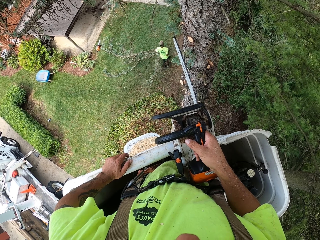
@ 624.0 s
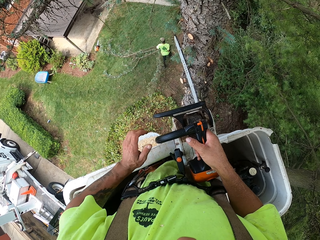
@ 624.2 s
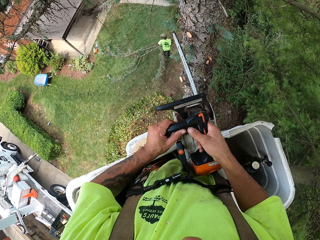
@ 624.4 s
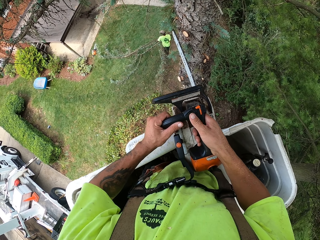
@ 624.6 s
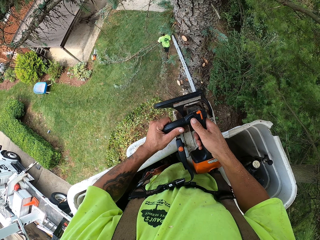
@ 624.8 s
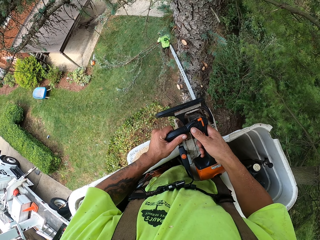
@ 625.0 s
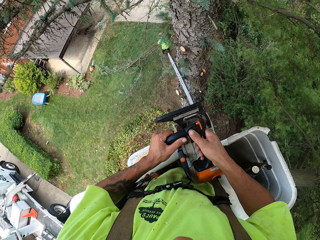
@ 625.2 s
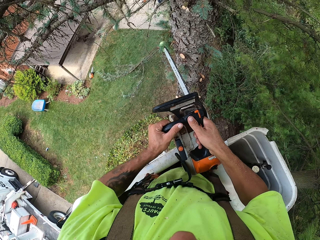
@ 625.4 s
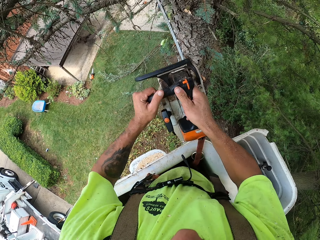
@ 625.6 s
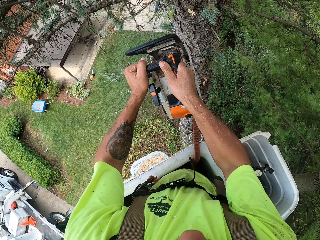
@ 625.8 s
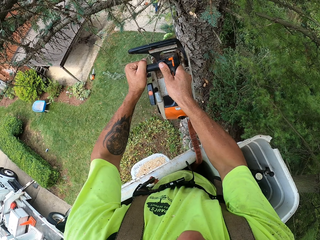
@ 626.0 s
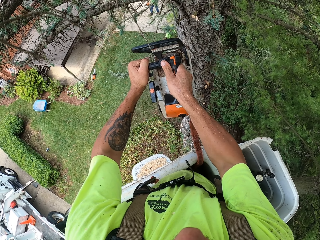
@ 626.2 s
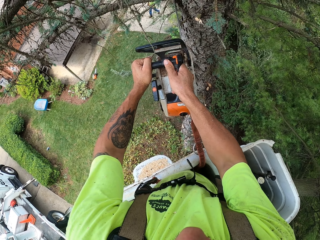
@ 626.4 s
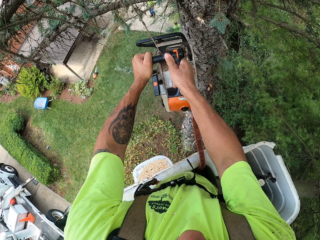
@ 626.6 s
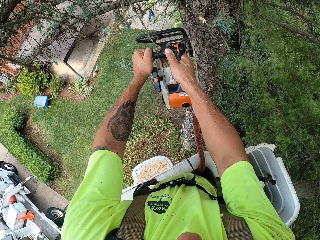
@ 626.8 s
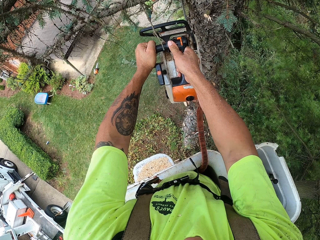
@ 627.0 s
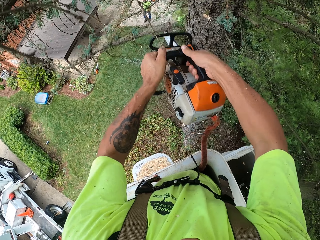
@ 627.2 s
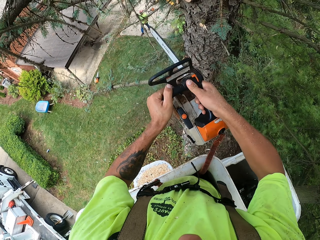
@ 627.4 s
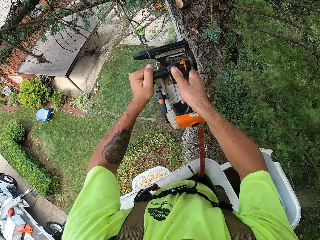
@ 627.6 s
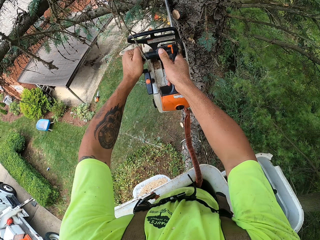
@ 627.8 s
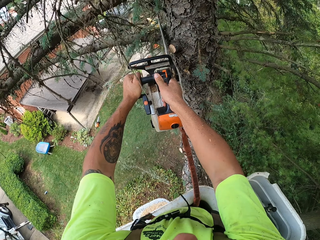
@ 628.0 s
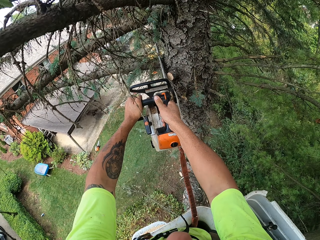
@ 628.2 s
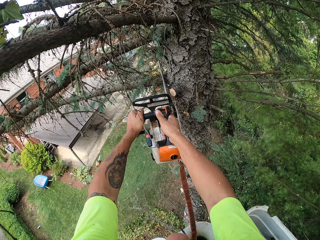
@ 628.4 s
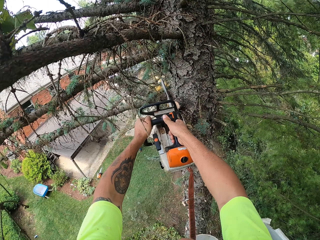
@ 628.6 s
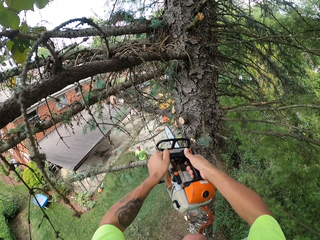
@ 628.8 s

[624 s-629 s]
The camera wearer holds the chainsaw with both hands. They cut off a branch from the tree with the chainsaw in both hands, and again.

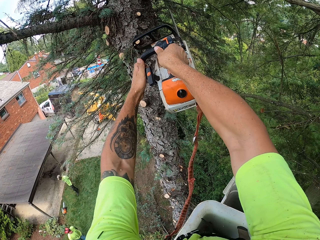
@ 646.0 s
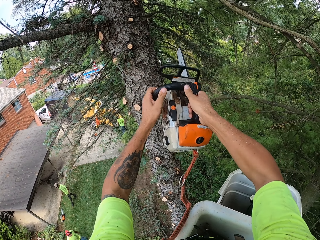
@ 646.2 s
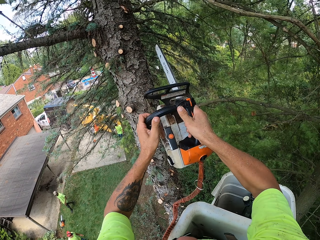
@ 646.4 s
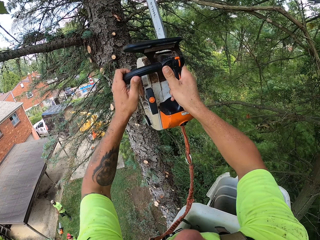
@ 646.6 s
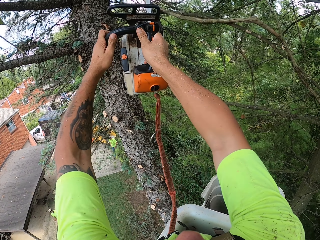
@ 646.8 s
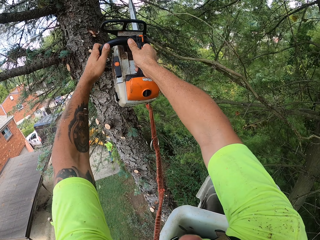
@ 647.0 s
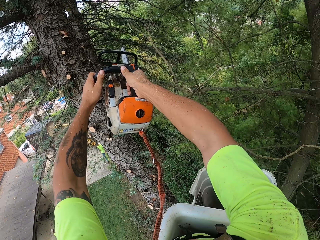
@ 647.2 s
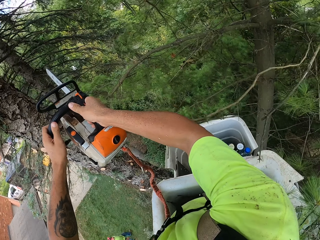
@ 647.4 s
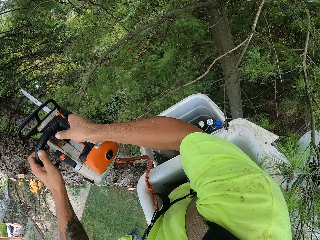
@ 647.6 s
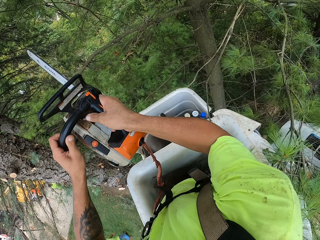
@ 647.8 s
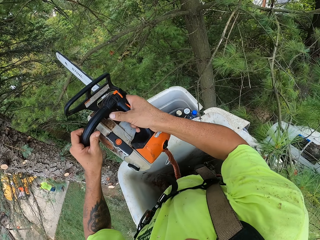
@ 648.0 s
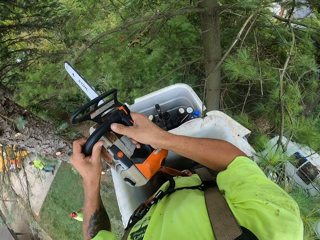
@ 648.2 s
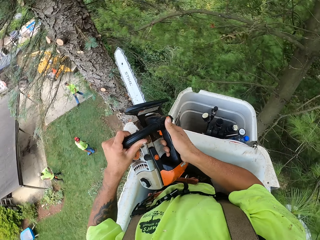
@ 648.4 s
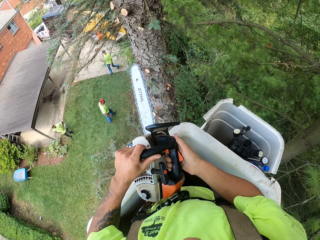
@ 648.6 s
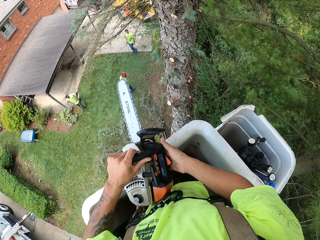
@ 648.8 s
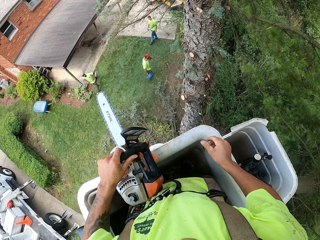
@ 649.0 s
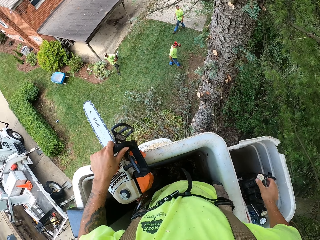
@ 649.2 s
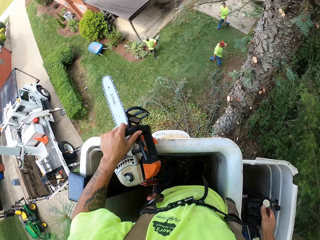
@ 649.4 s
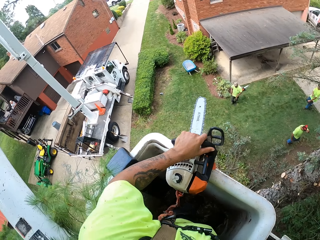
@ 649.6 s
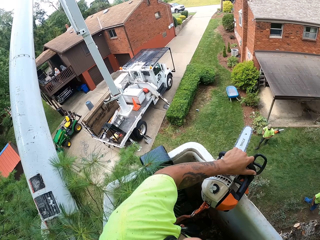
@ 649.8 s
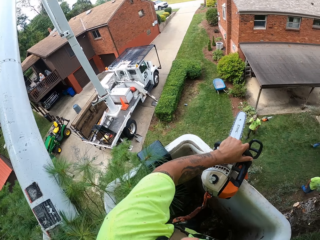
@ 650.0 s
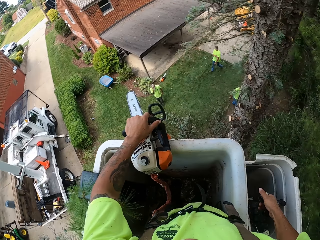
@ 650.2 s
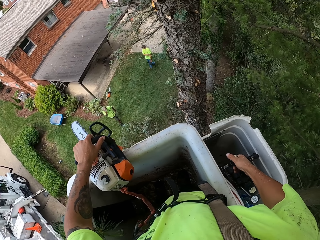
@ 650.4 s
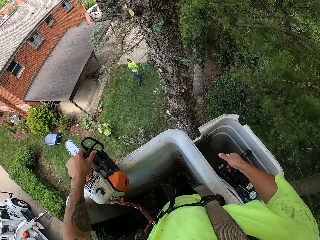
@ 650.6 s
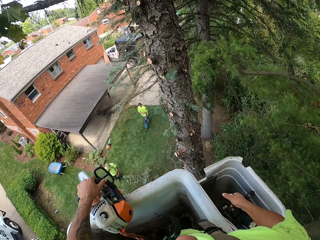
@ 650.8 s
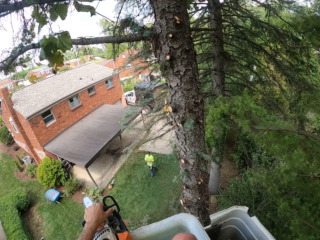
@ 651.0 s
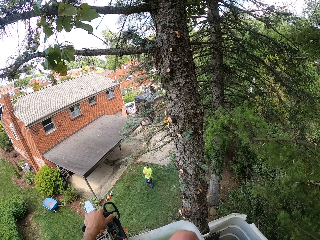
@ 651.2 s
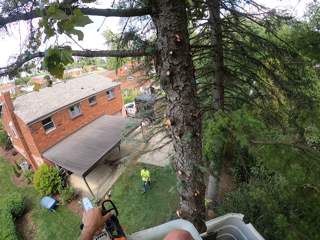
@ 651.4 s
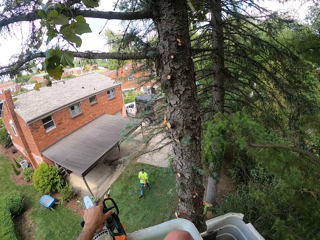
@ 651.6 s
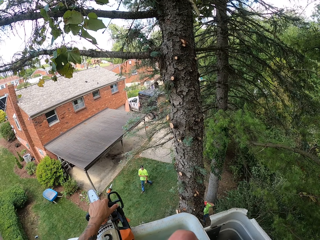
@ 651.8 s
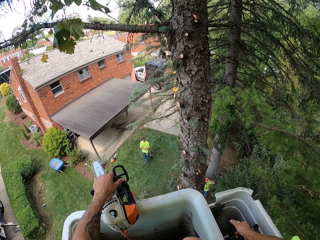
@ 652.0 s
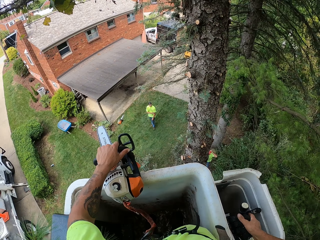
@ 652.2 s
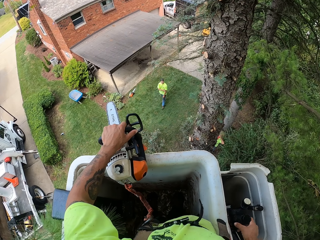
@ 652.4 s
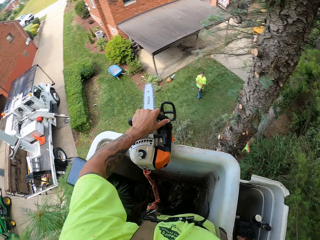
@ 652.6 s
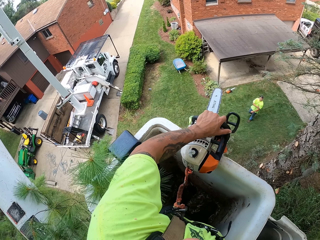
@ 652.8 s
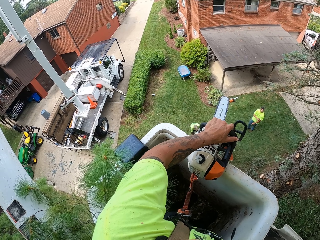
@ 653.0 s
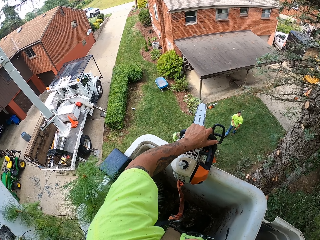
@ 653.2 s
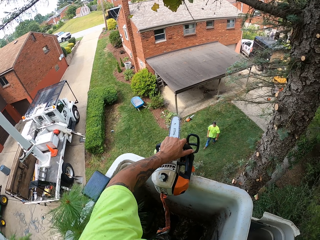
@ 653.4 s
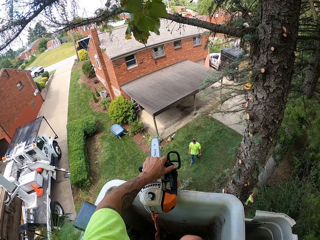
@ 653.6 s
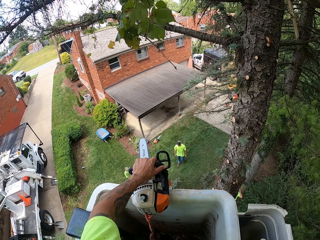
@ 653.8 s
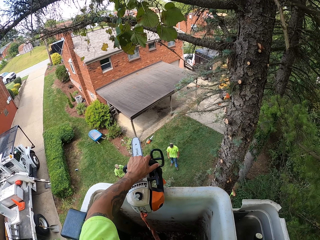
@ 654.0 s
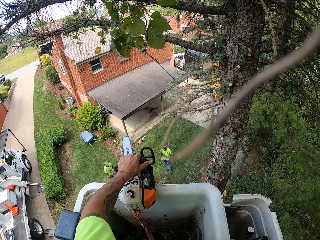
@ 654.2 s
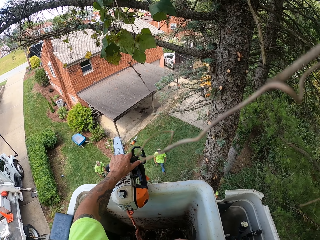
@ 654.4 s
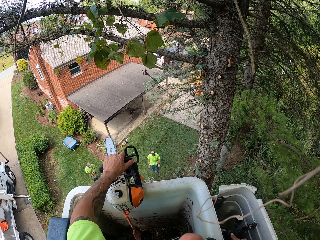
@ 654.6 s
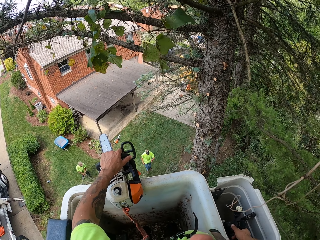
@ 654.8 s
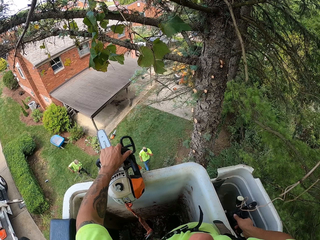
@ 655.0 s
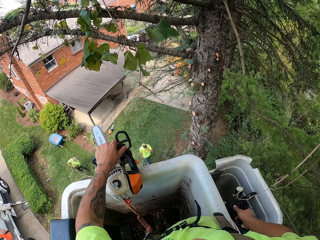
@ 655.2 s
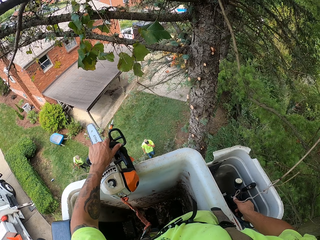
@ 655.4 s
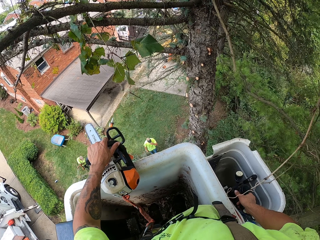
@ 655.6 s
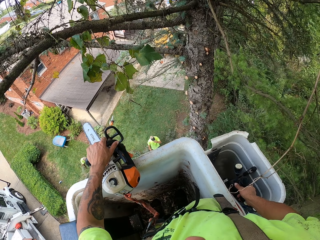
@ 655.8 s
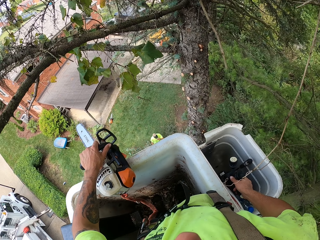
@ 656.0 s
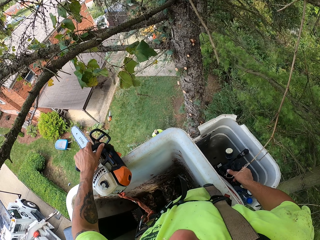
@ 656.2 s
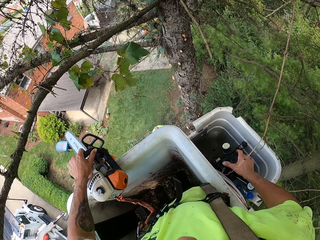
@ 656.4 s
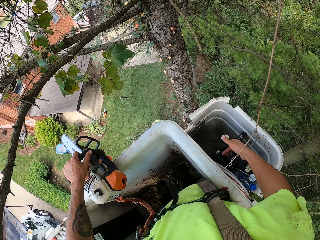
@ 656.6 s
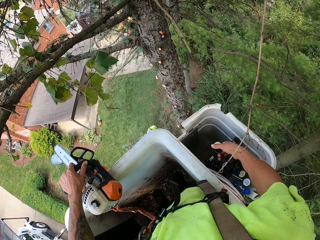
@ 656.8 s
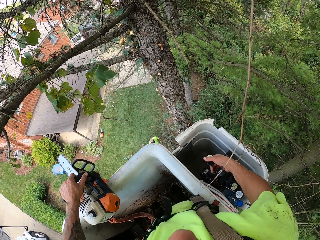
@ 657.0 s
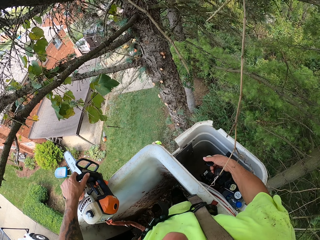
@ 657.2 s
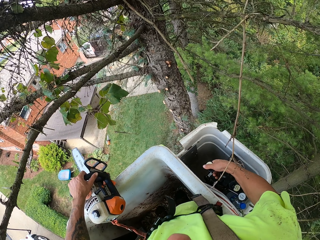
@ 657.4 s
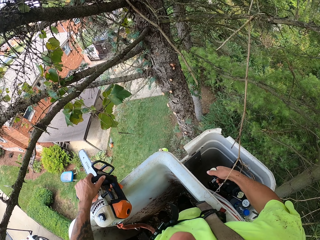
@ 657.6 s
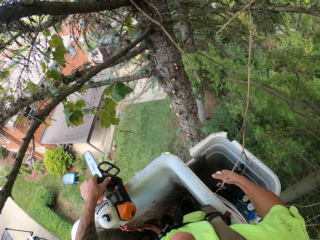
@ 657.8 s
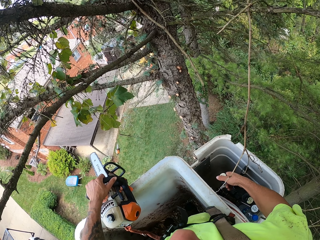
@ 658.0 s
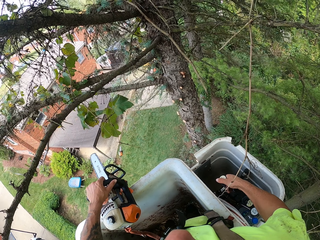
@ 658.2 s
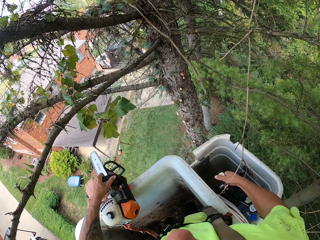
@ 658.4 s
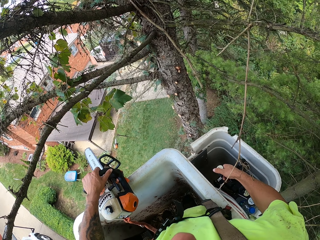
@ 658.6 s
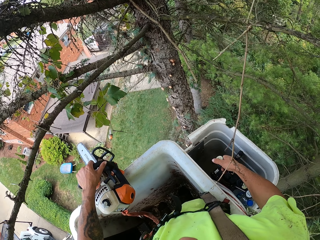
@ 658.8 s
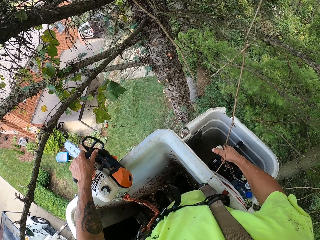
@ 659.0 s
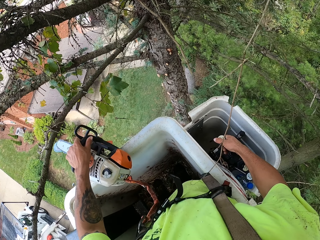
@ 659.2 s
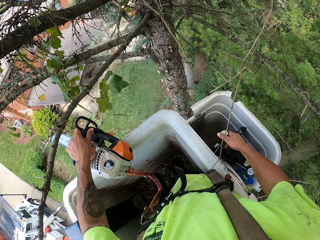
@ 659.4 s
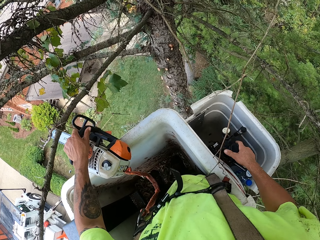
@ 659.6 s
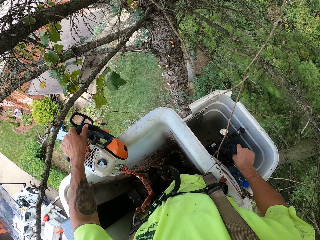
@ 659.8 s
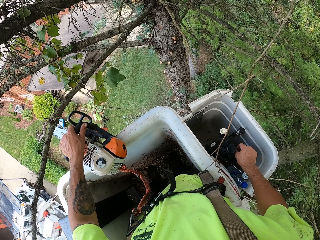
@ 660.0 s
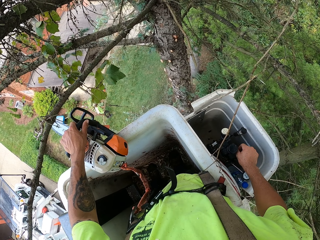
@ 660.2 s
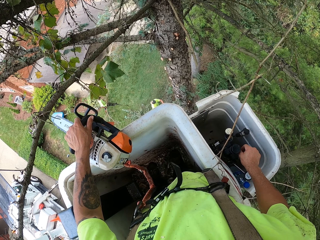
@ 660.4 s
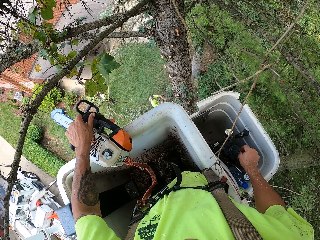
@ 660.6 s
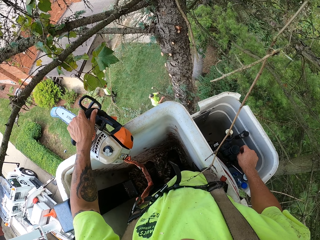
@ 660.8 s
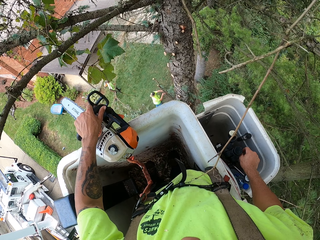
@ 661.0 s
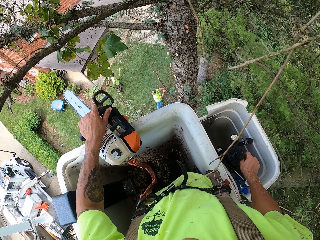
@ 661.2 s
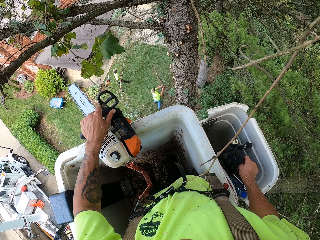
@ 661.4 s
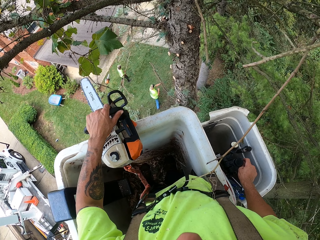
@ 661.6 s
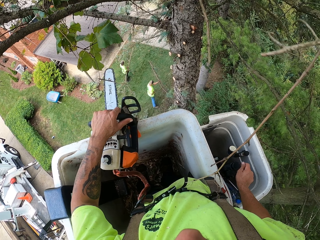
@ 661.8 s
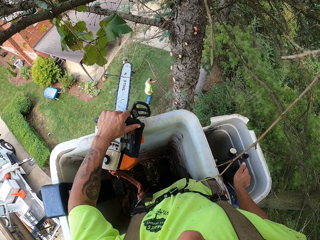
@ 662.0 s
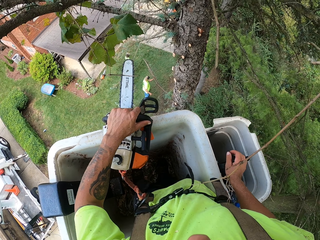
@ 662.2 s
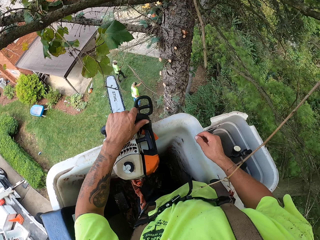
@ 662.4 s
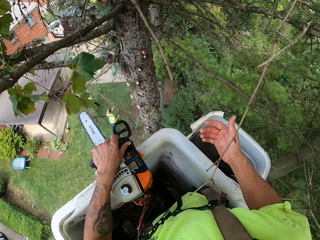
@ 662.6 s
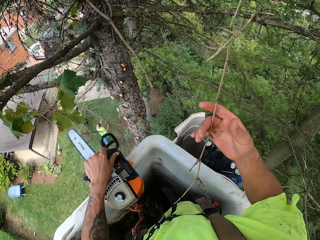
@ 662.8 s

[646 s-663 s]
The camera wearer cuts off a branch from the tree with the chainsaw in both hands, and again. He grabs the hydraulic stick of the boom lift with his right hand. He moves the boom lift with the hydraulic stick in his right hand. A man pulls some tree branches with both hands. The camera wearer moves the boom lift with the hydraulic stick in his right hand. He moves the hydraulic stick with his right hand.
